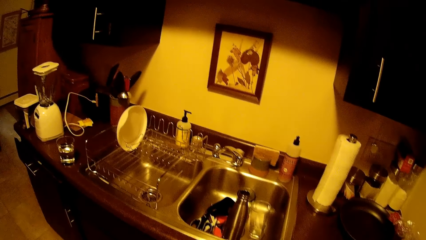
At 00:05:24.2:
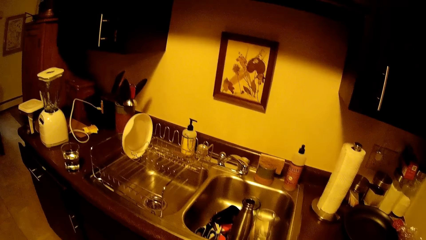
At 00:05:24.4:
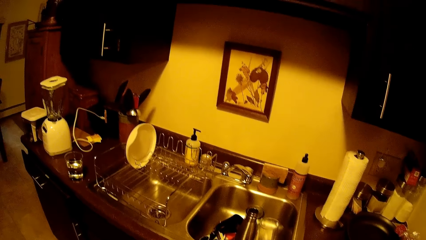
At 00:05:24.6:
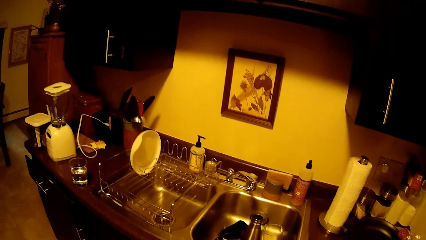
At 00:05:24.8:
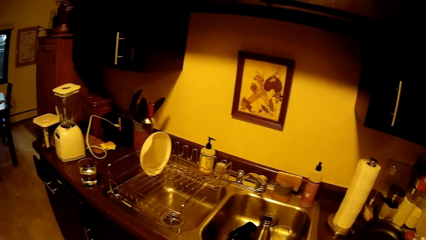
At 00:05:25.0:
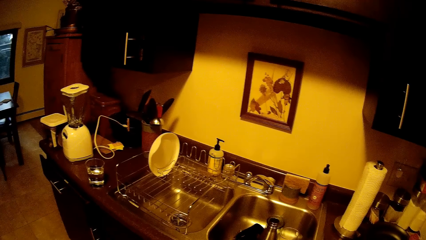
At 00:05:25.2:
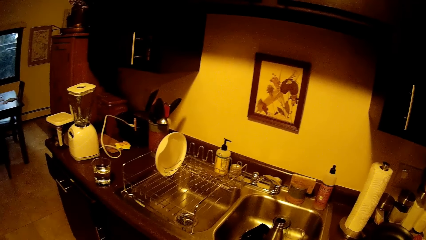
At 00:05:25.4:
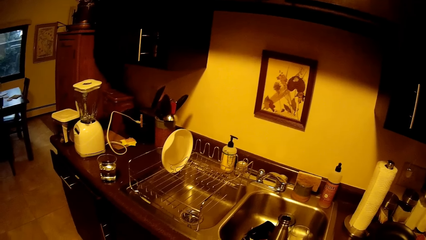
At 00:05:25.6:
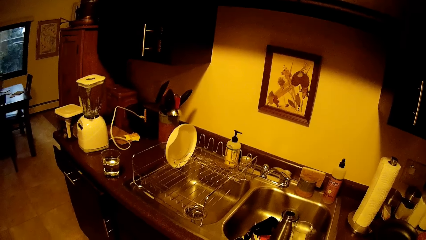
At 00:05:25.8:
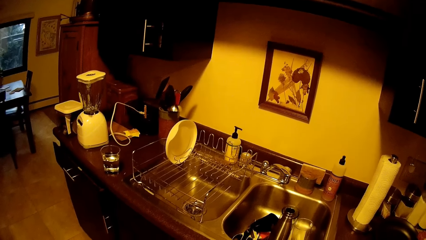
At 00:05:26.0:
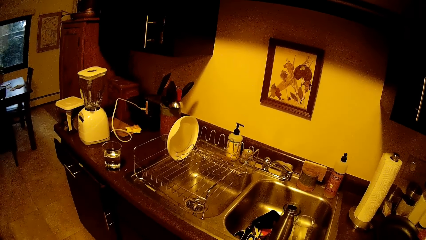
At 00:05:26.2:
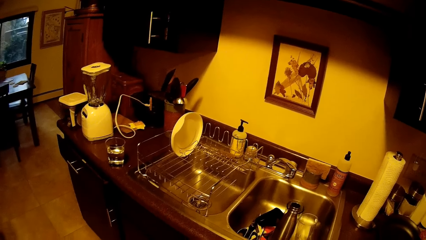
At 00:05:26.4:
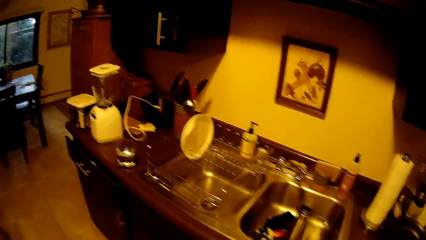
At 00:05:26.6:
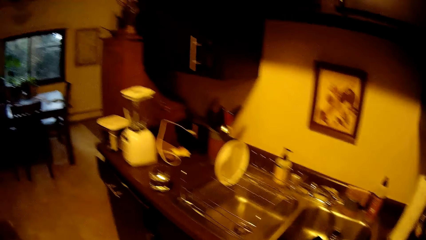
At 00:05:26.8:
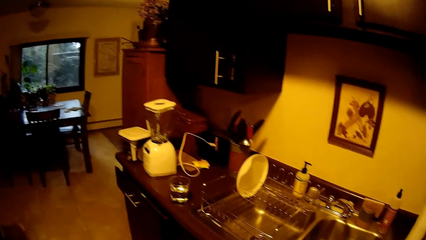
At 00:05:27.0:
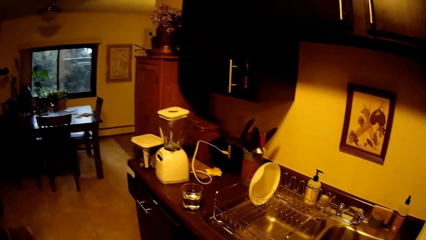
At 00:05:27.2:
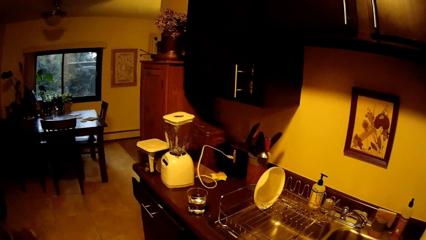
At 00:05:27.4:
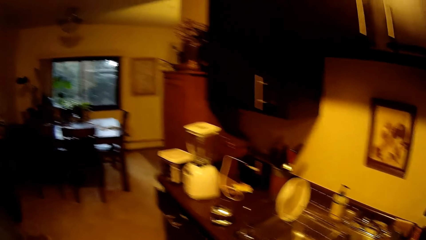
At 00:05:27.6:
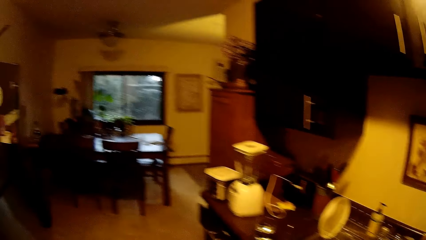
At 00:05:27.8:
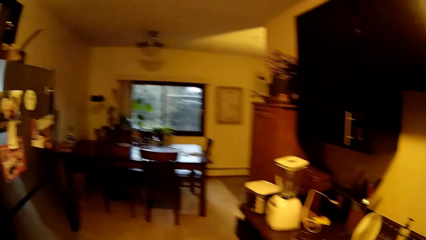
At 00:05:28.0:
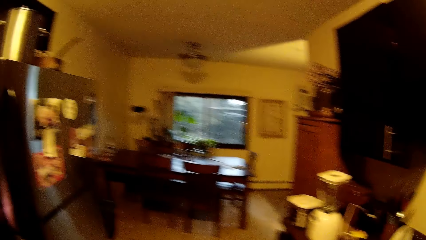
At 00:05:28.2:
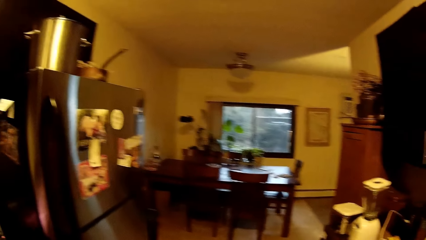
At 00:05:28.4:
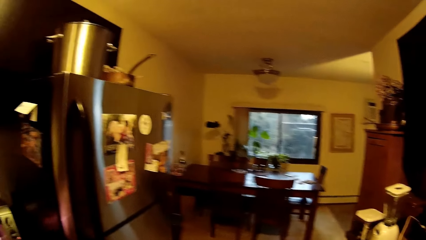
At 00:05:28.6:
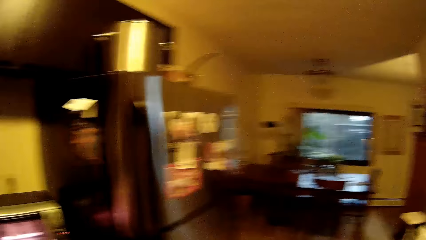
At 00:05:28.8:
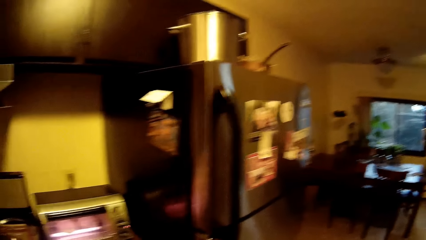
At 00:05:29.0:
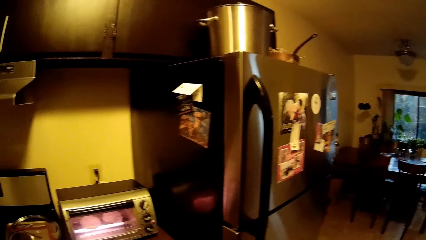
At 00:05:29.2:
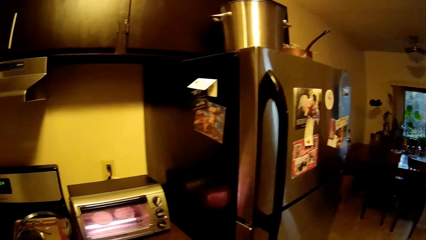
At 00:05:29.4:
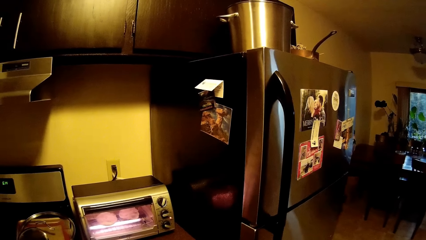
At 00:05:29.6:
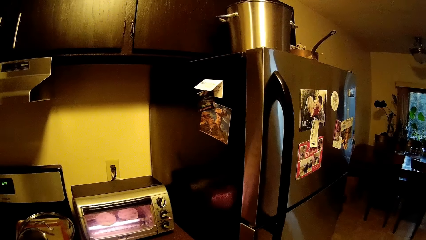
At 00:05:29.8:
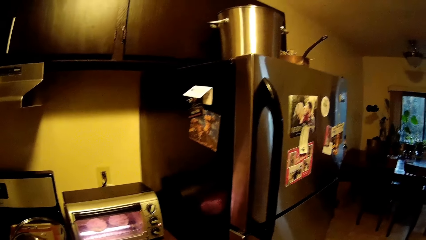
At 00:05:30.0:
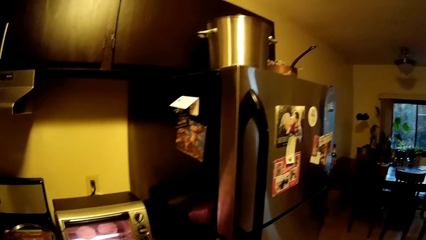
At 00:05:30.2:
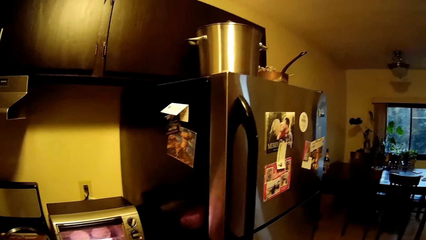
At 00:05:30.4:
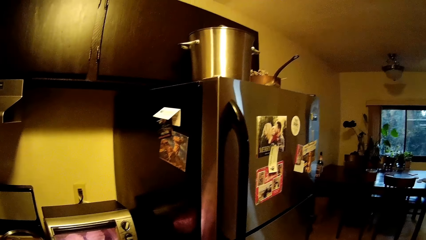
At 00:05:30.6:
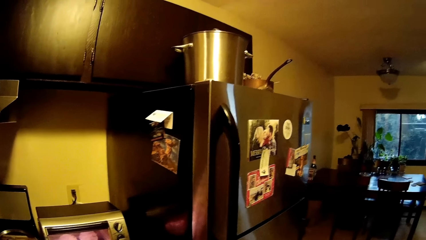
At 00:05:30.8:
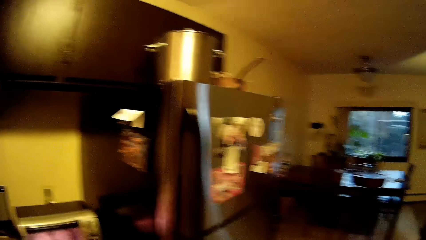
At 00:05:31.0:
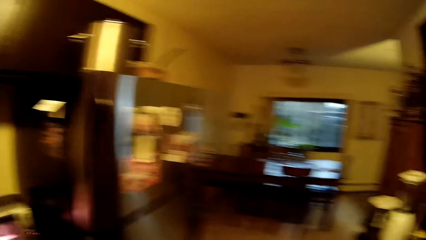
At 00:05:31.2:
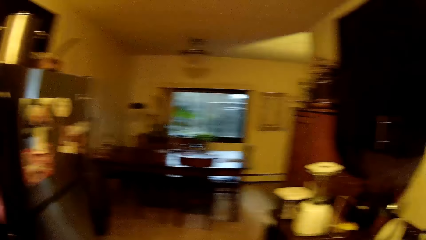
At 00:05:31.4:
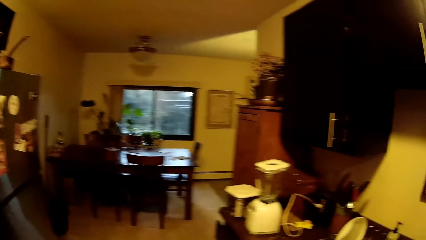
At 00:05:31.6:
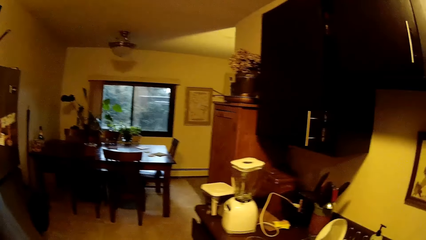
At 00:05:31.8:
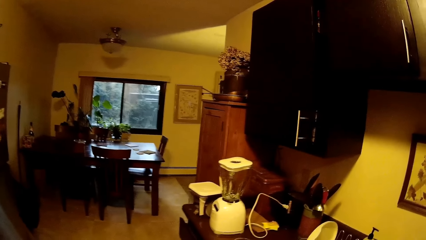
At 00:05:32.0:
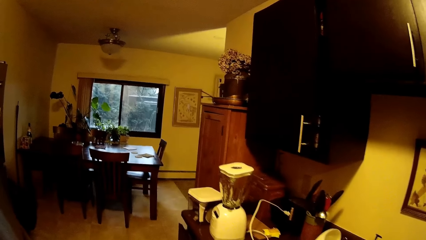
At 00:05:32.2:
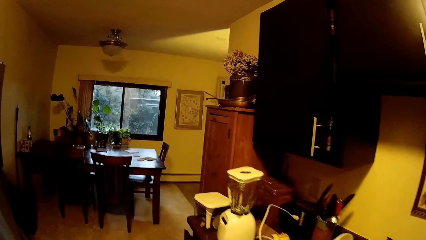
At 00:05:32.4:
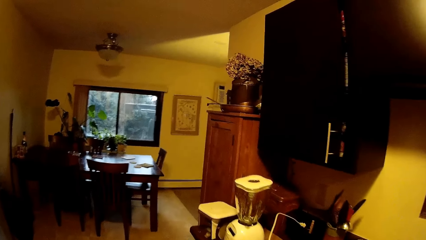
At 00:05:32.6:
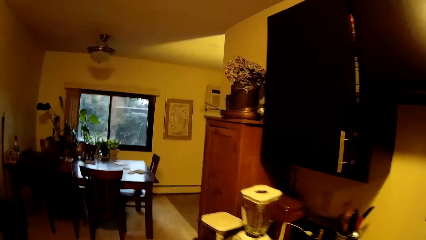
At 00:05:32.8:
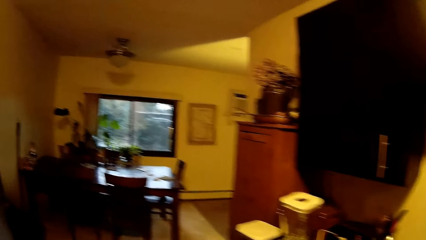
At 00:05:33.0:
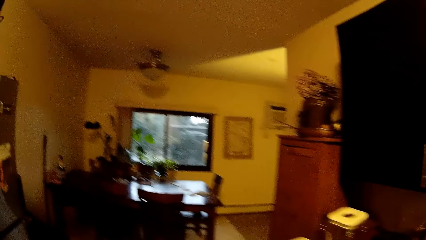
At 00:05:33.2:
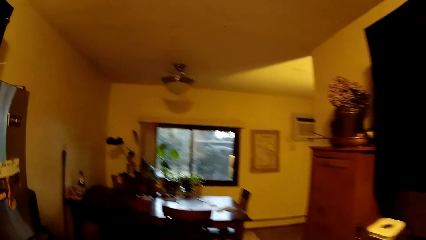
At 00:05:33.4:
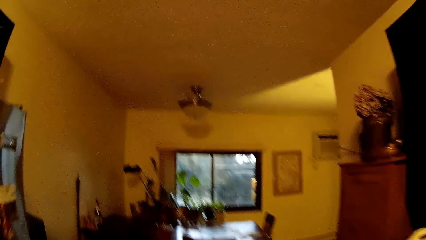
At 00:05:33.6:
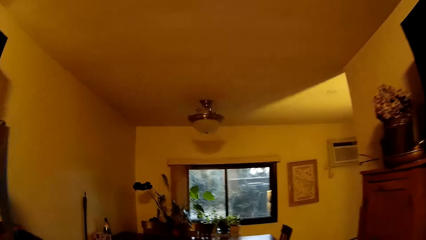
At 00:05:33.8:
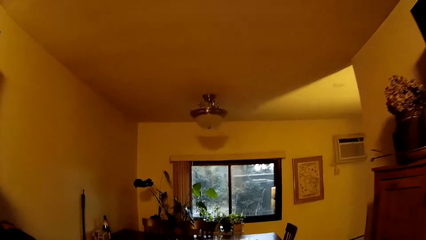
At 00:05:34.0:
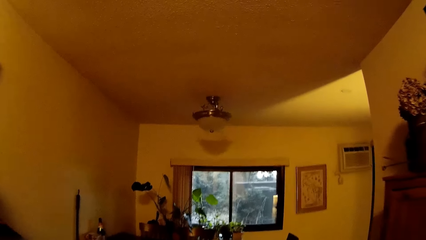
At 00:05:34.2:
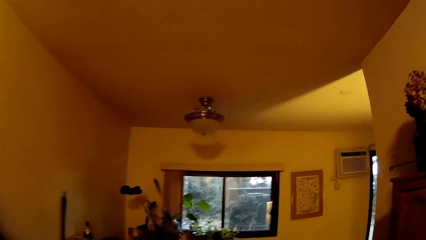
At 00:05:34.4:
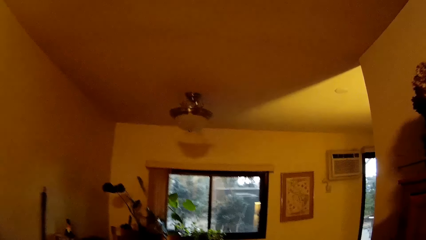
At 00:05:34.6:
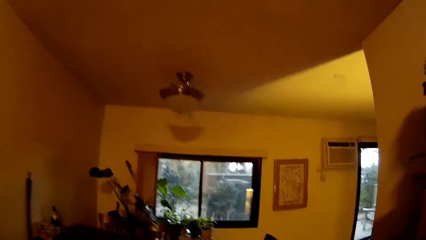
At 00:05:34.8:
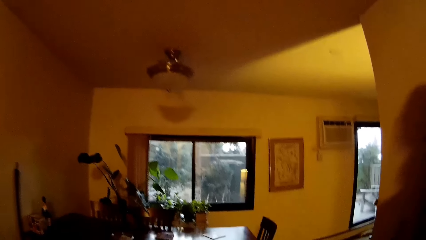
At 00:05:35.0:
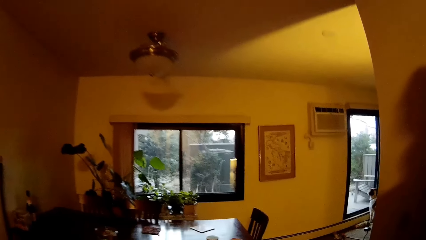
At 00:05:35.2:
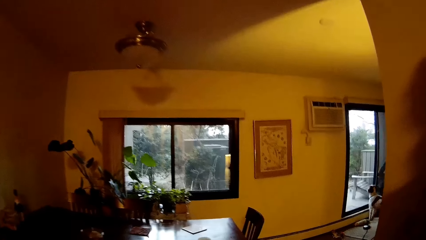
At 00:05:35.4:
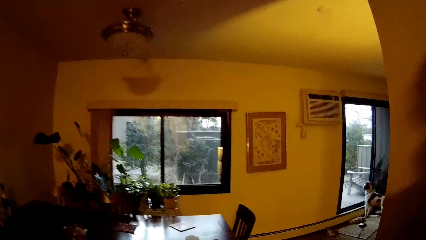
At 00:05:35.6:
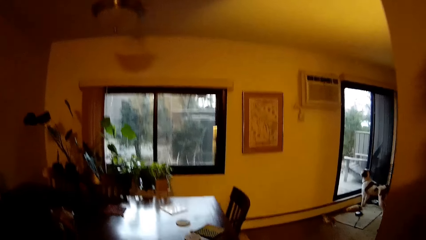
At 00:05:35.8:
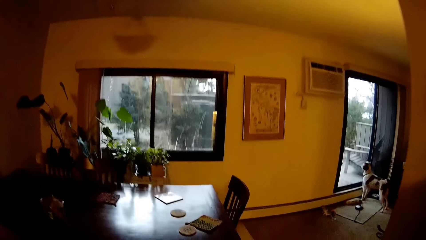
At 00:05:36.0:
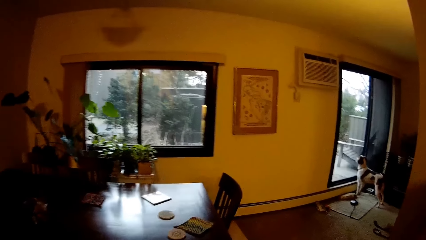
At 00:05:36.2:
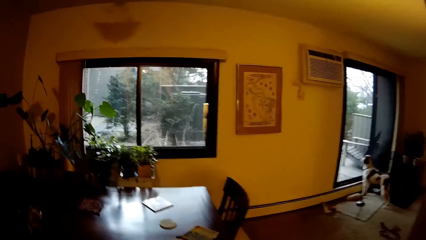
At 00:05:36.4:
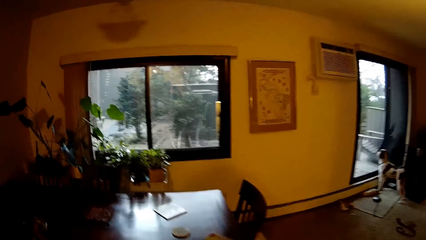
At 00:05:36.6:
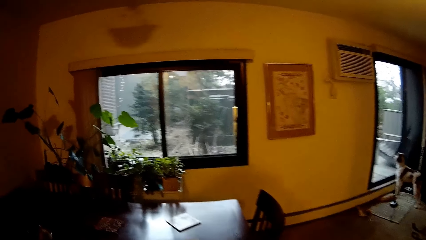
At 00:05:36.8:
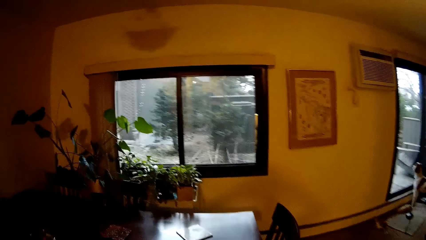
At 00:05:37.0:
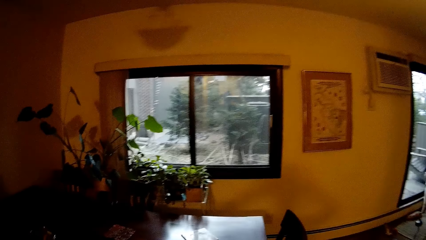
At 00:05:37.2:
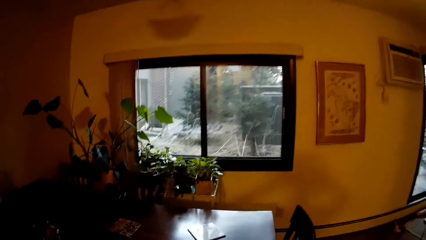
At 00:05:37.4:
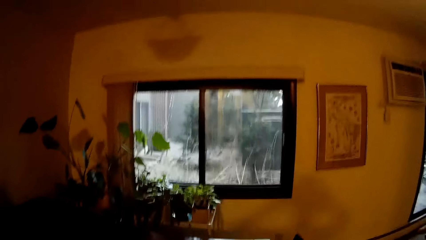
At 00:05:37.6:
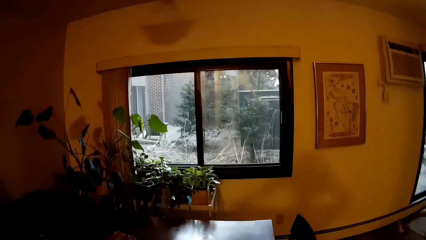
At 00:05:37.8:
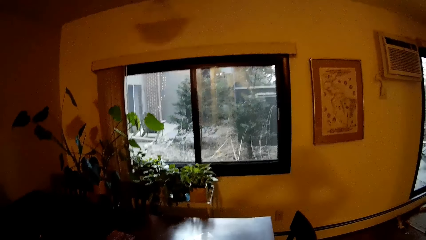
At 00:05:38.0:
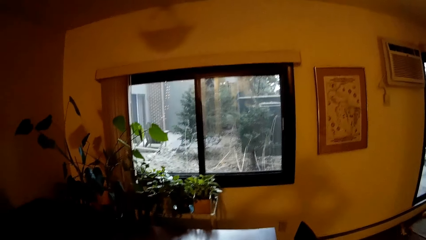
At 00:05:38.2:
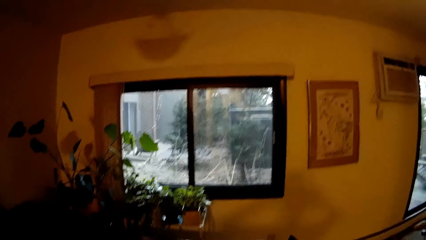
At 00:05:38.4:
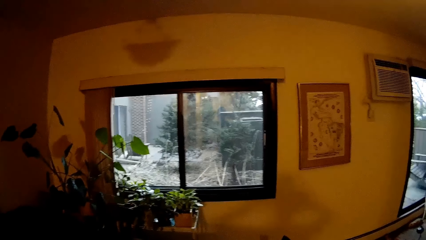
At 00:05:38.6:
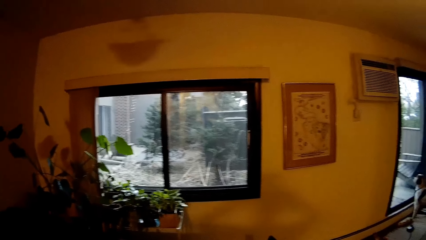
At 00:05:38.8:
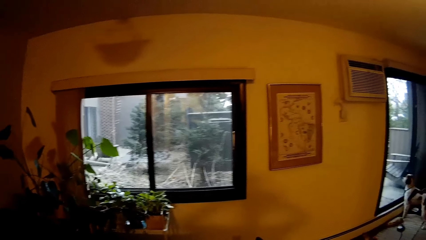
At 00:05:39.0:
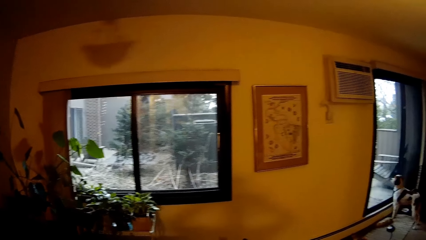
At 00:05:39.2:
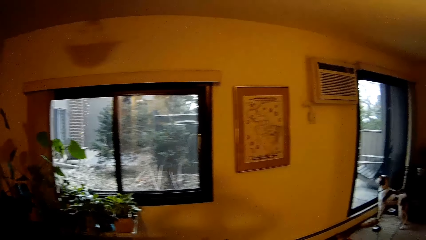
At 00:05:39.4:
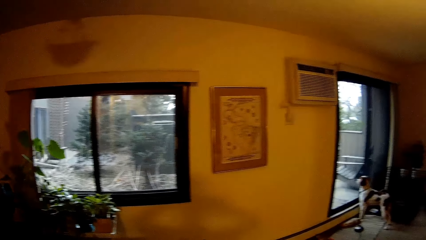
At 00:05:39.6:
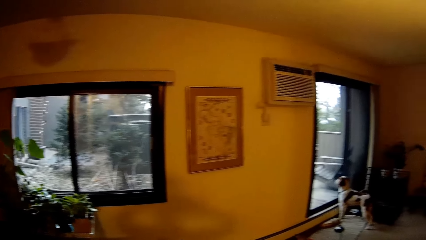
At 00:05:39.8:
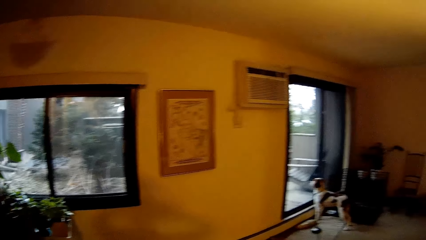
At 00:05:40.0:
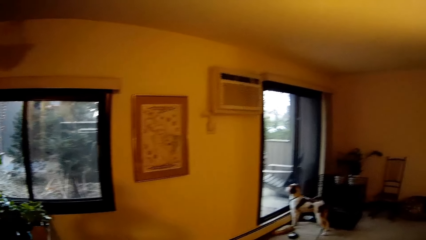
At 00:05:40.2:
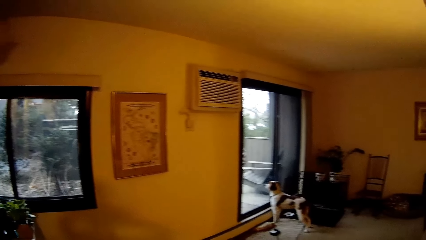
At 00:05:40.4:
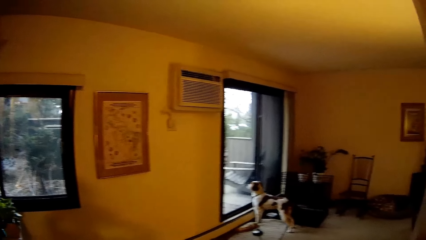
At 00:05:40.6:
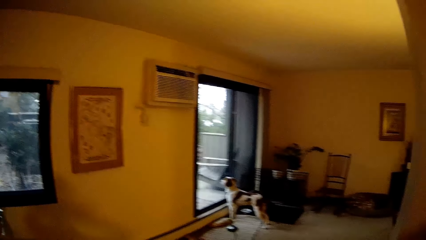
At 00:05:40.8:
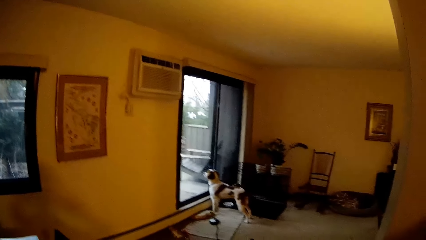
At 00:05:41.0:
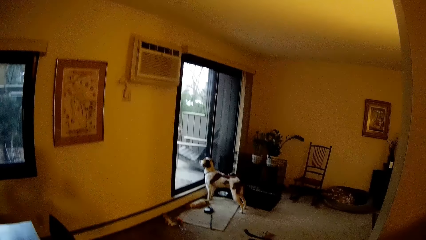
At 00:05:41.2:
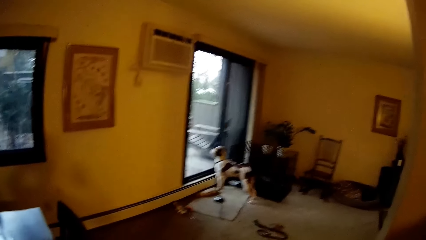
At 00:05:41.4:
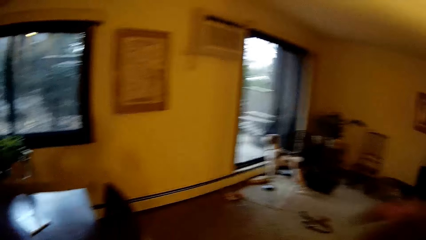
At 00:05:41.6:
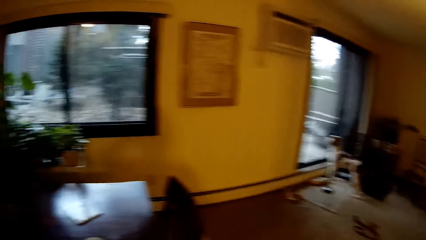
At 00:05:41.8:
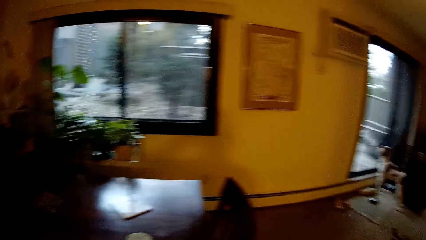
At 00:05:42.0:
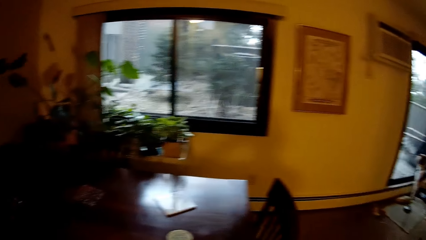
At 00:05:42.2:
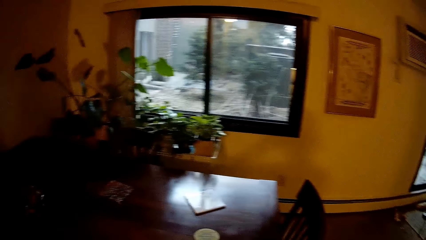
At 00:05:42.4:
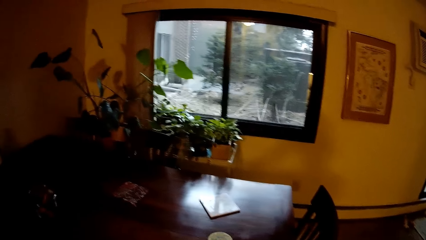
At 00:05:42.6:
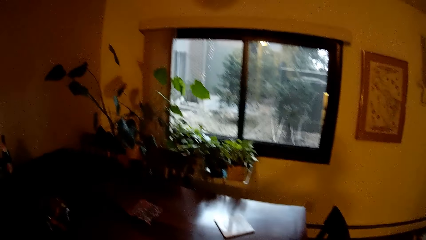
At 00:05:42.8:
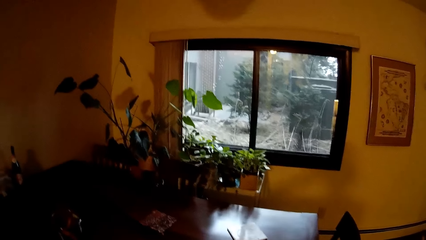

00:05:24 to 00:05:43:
The camera wearer looks around a room. They walk around the room. They walk to a dining table. A dog stares out a glass window. The camera wearer walks towards the dining table in a dining room. They look around the room.
